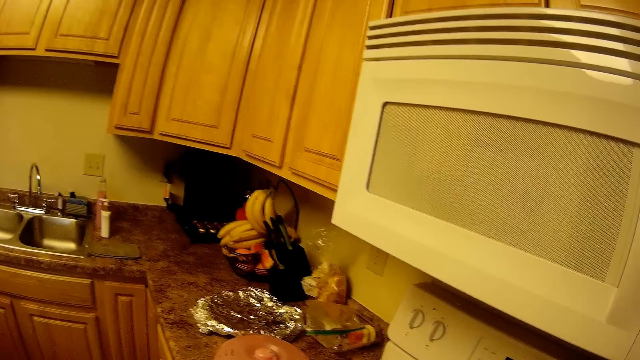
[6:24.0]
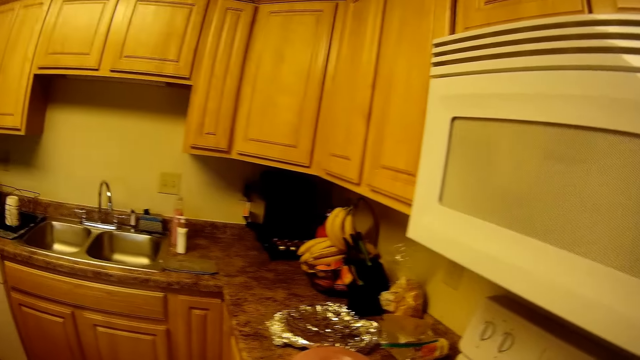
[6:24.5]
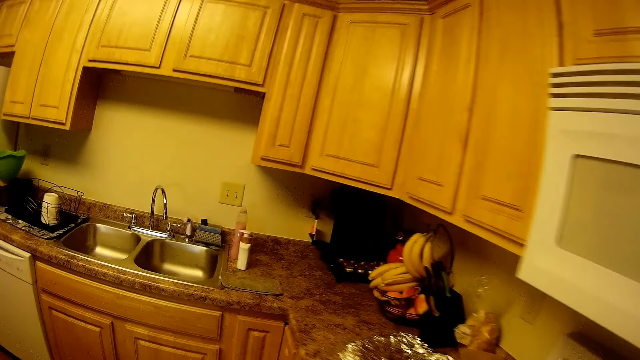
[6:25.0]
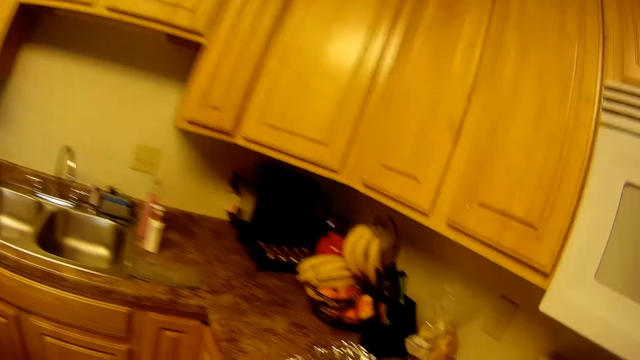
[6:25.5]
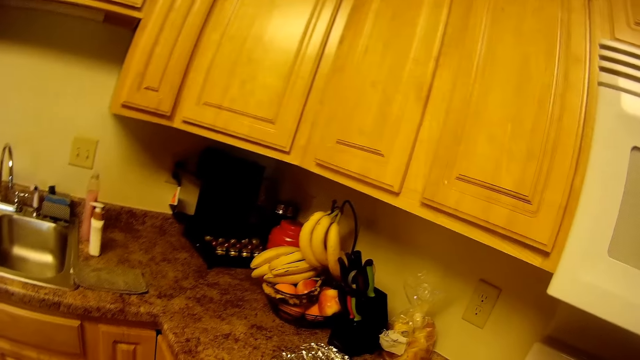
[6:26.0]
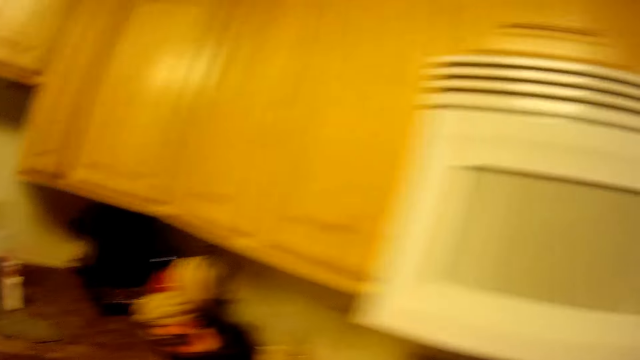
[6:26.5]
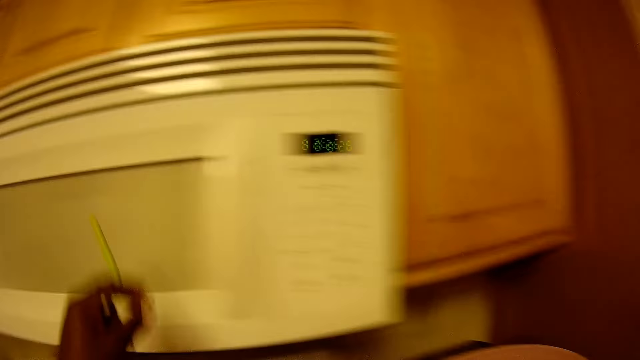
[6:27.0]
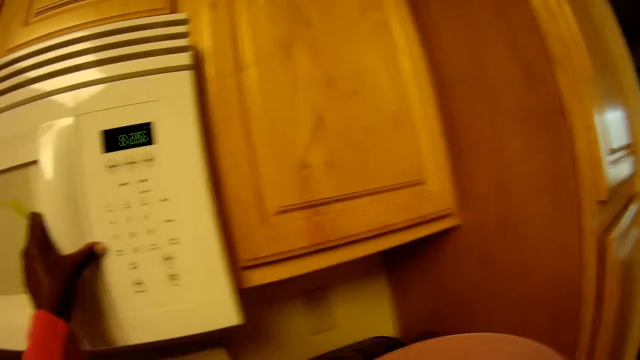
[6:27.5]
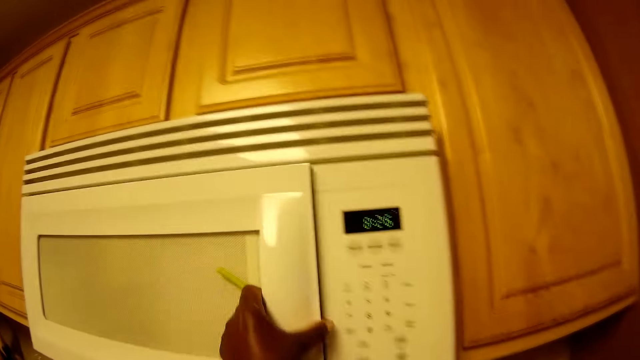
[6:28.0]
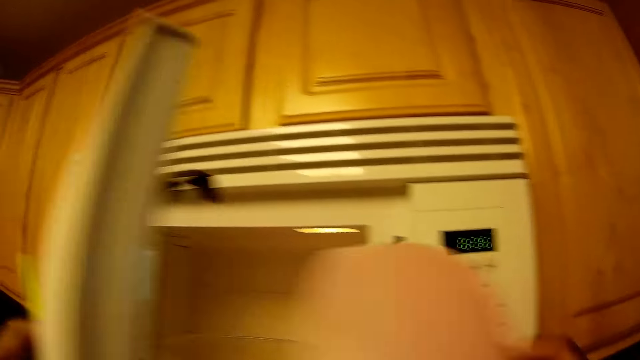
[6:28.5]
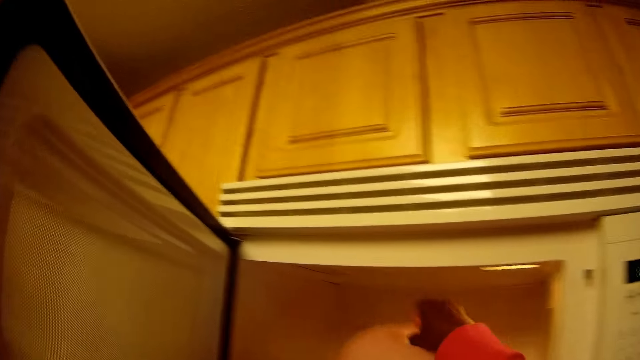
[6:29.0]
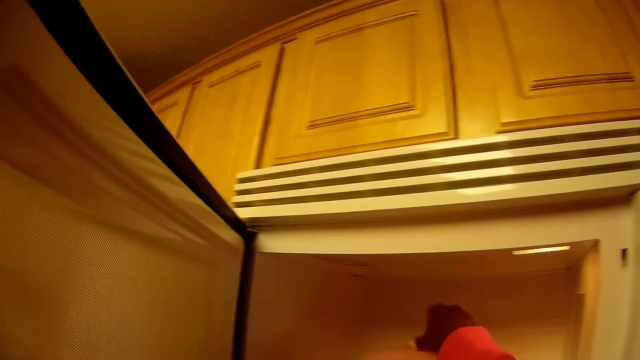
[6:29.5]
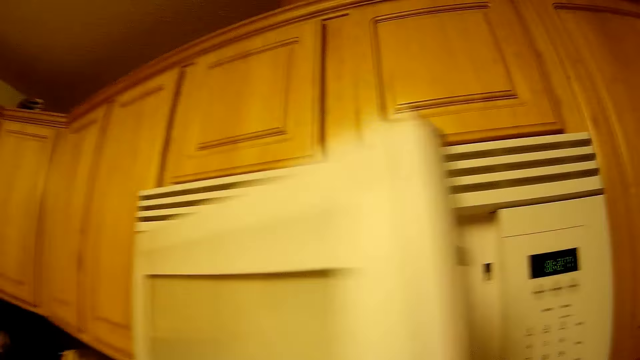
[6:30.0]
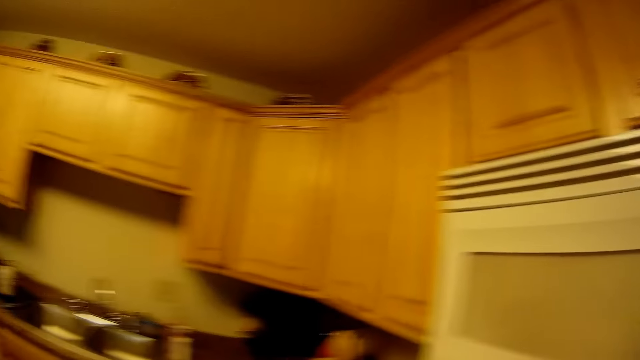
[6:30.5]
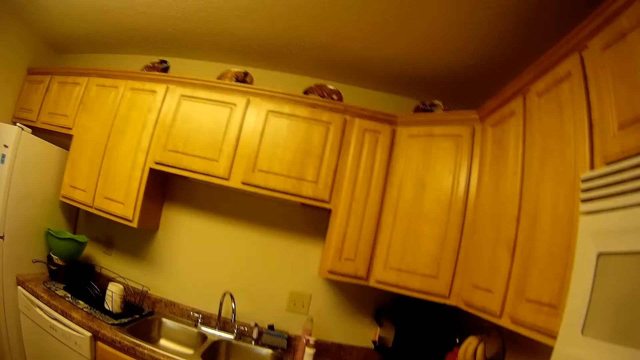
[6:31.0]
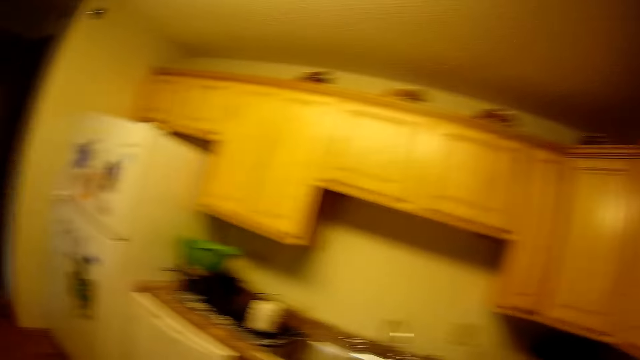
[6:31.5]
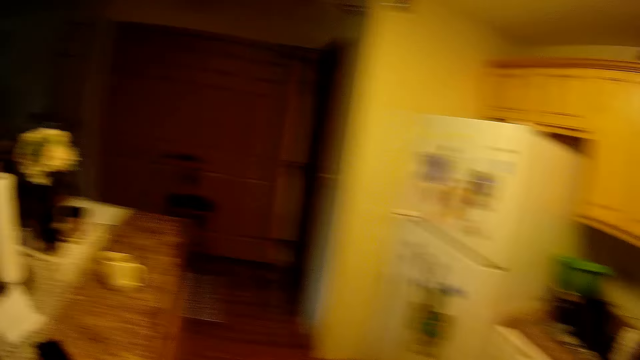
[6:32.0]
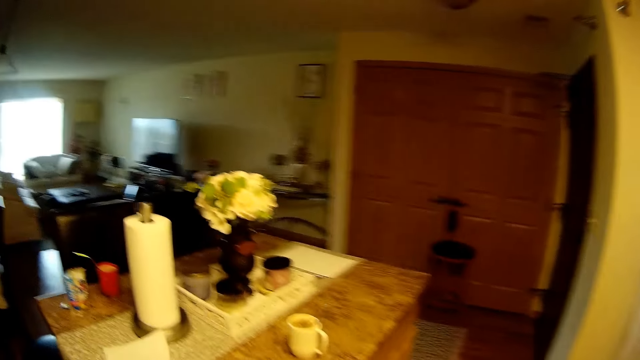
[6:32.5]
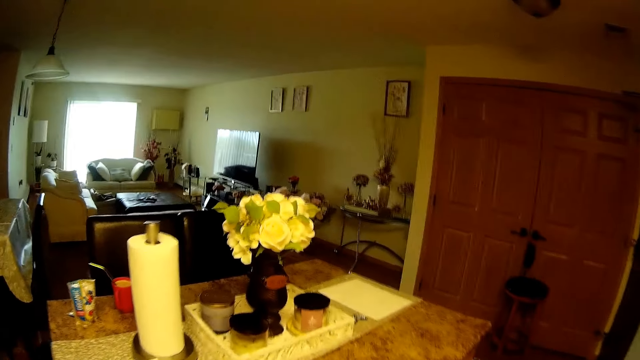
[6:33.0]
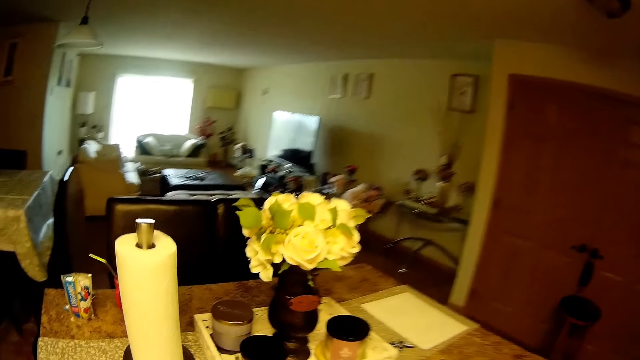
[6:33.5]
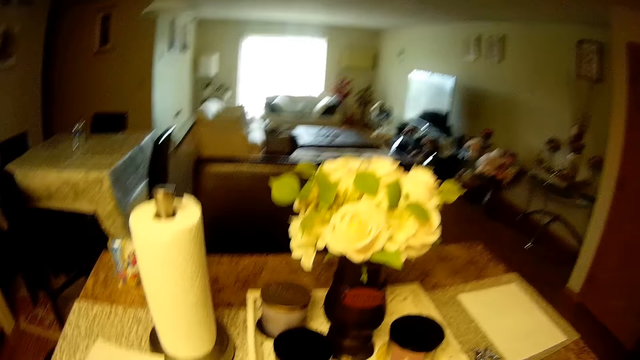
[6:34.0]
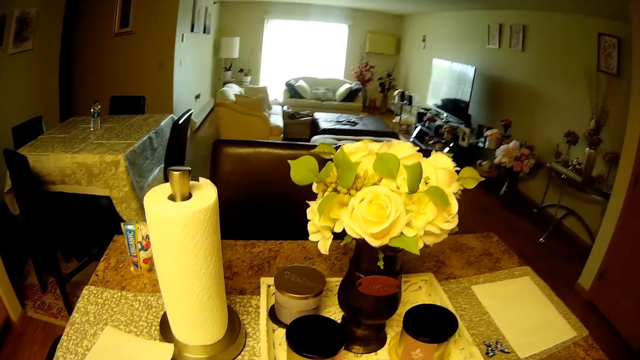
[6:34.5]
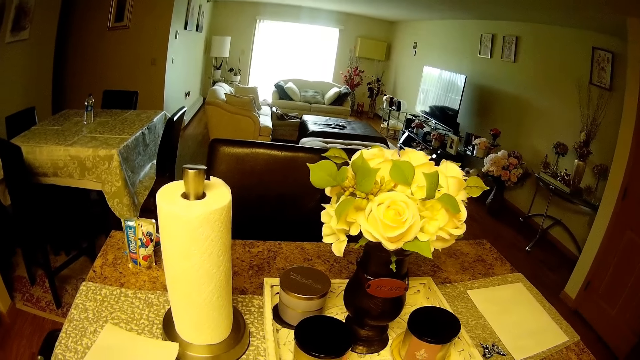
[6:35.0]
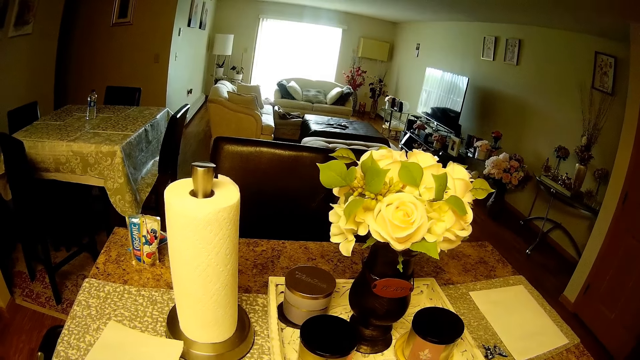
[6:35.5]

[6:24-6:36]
The camera wearer moves. She opens the microwave in the kitchen cabinet with her left hand. She drops a cover of a bowl into the microwave with her right hand. She closes the microwave in the kitchen cabinet with her left hand. She walks towards the island table.

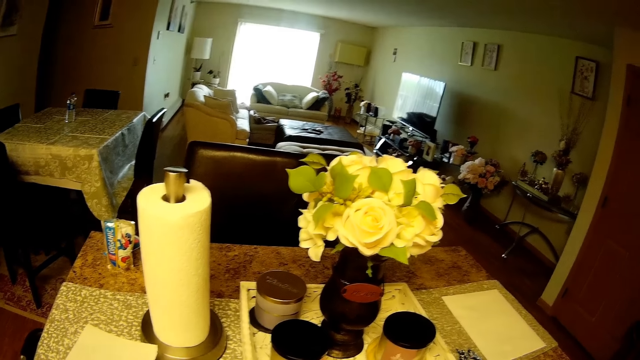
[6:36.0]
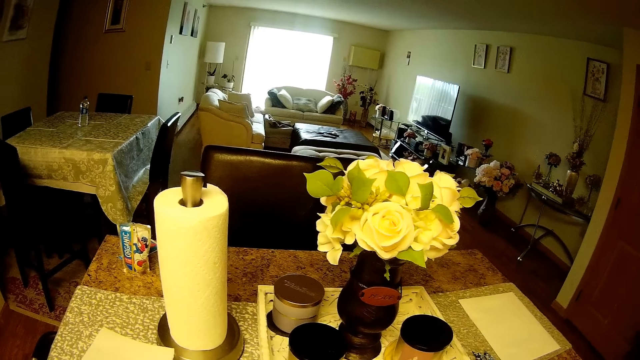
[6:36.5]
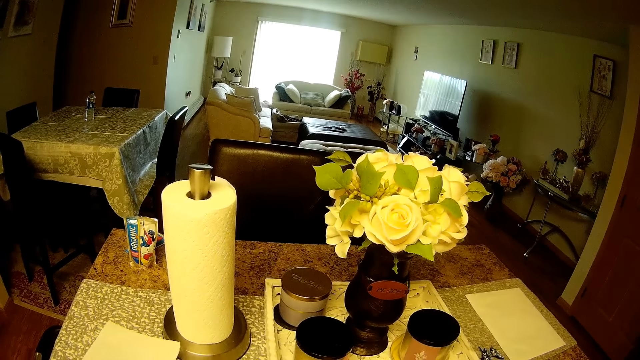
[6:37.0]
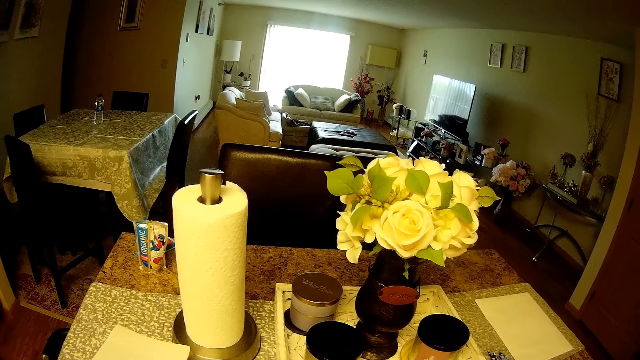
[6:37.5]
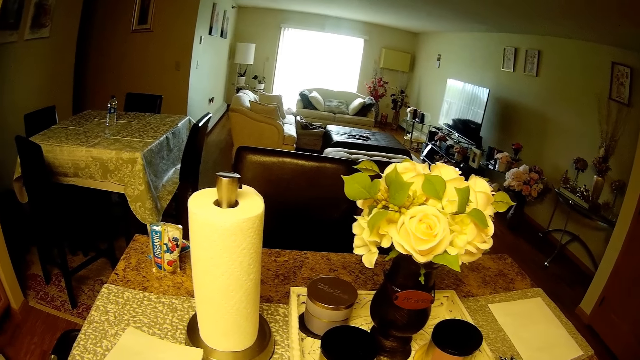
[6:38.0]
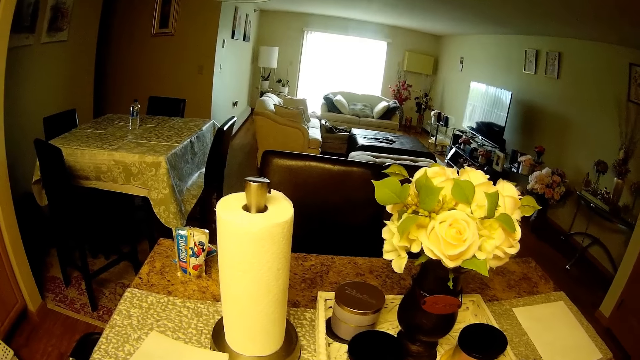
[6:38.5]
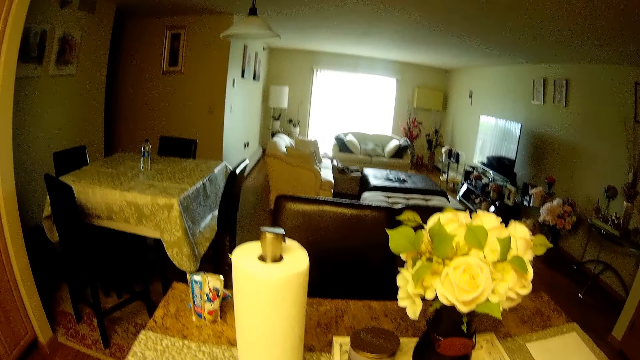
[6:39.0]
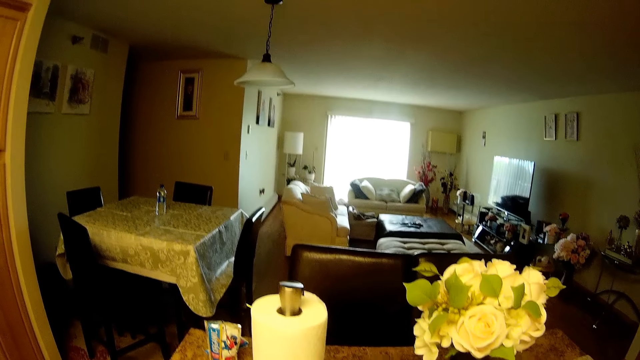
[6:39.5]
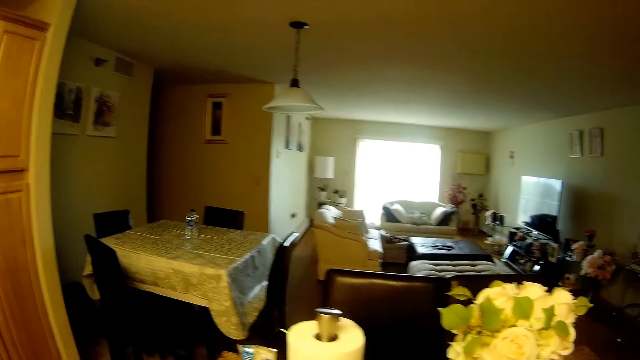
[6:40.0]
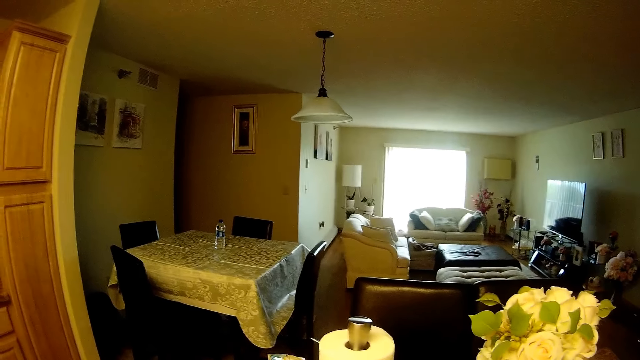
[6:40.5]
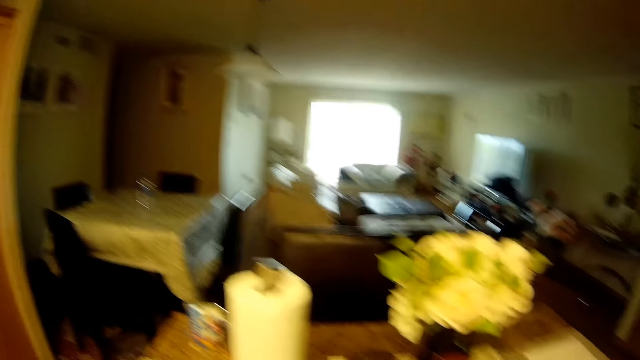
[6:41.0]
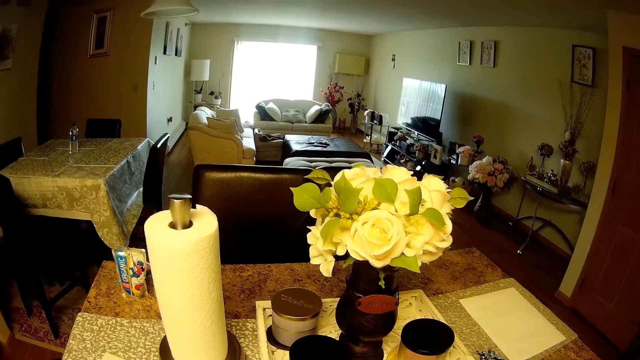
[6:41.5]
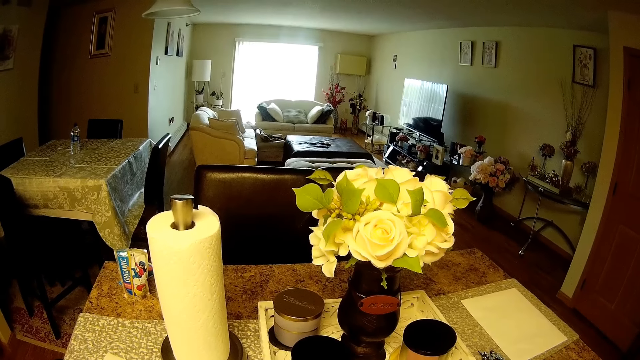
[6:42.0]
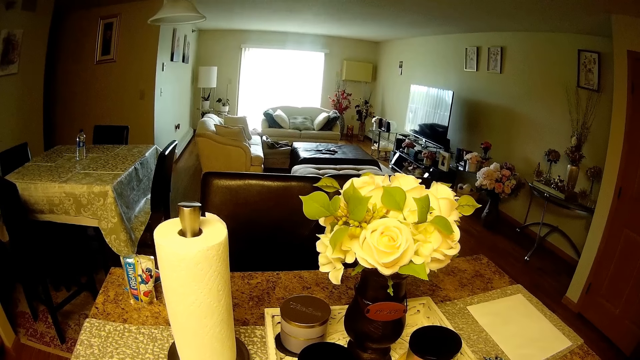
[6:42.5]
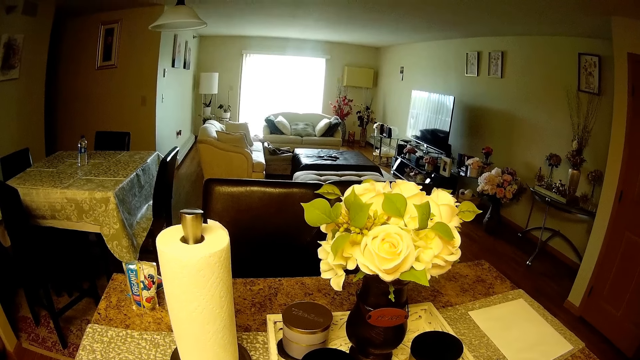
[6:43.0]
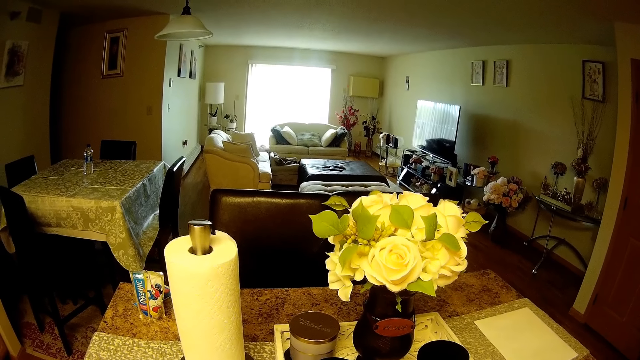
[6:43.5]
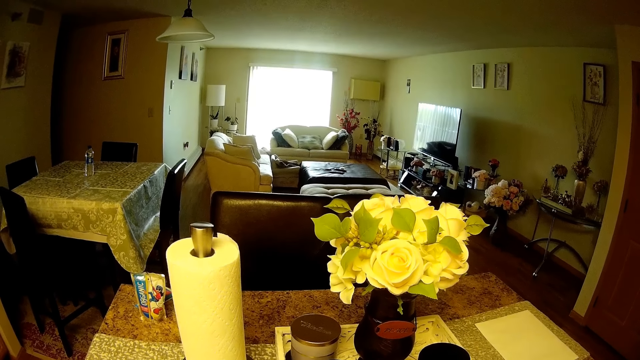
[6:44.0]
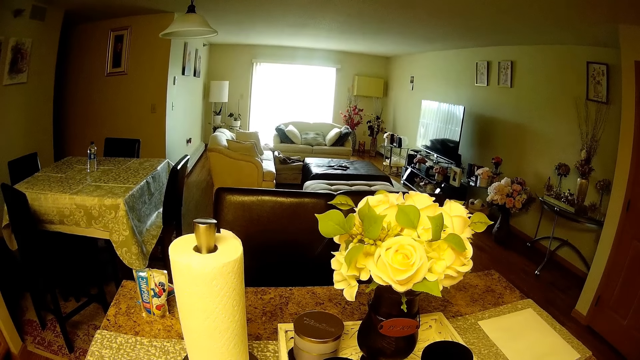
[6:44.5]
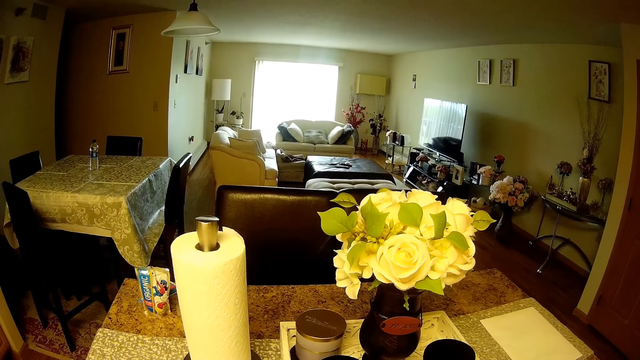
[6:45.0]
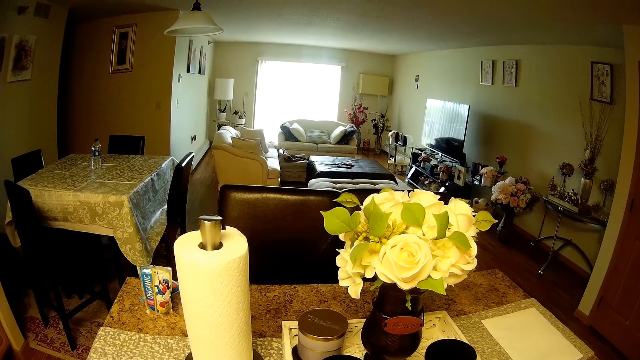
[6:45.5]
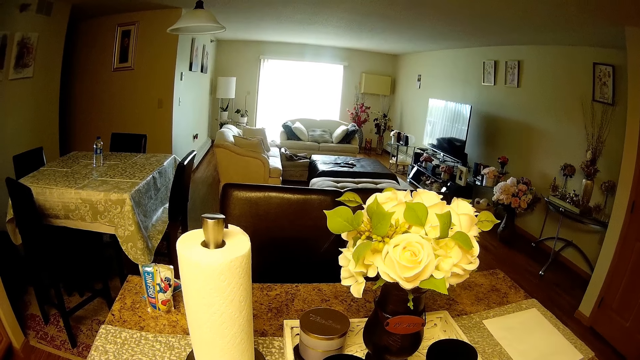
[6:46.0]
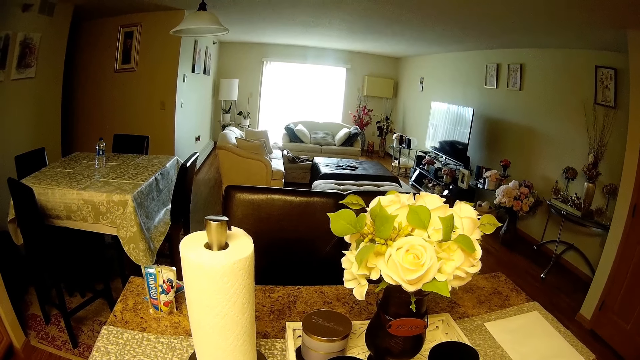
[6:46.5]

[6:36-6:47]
The camera wearer looks around the living room.
